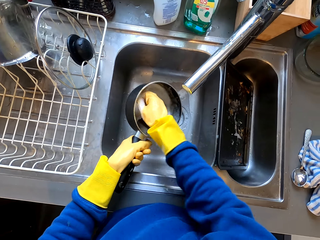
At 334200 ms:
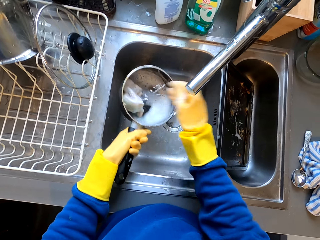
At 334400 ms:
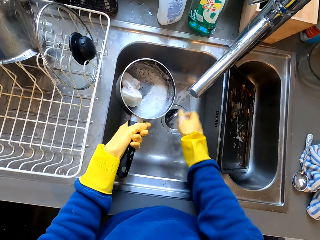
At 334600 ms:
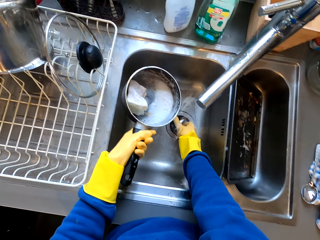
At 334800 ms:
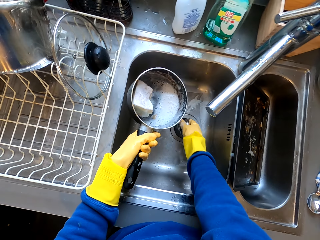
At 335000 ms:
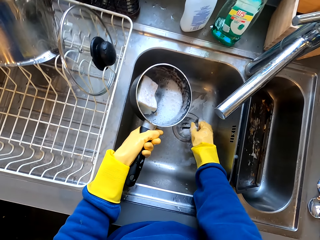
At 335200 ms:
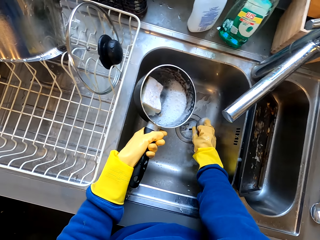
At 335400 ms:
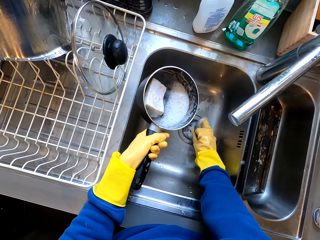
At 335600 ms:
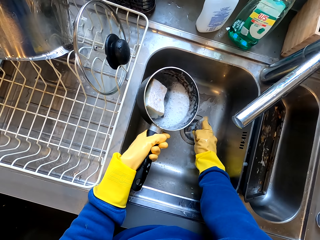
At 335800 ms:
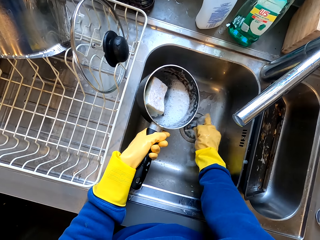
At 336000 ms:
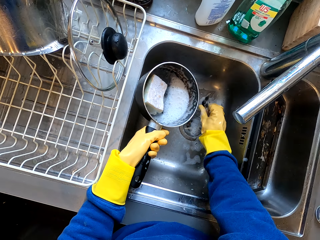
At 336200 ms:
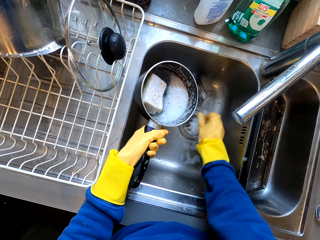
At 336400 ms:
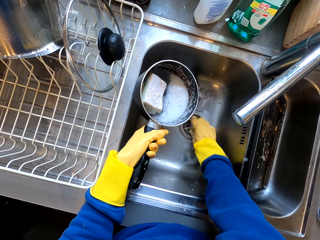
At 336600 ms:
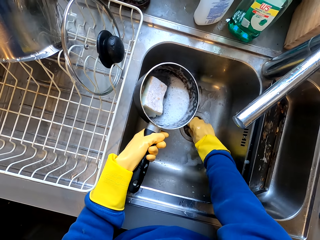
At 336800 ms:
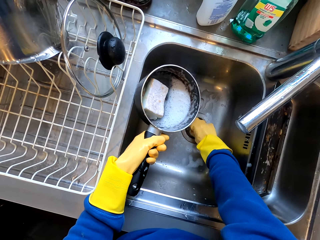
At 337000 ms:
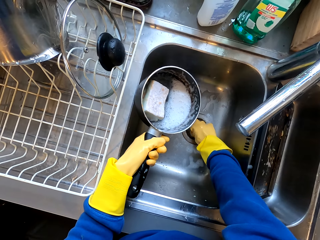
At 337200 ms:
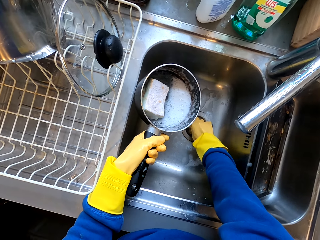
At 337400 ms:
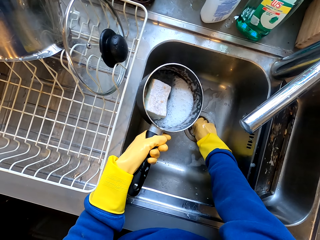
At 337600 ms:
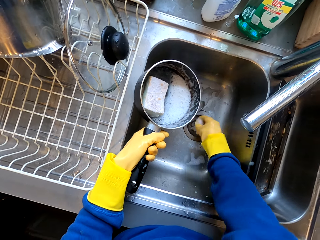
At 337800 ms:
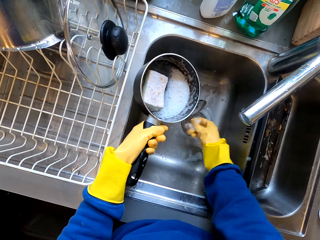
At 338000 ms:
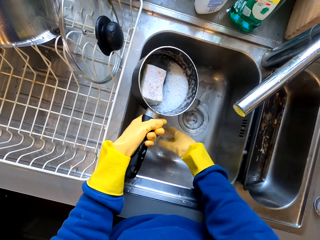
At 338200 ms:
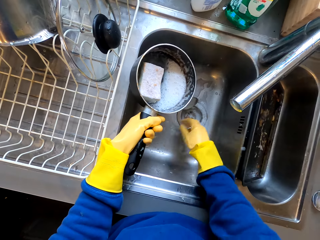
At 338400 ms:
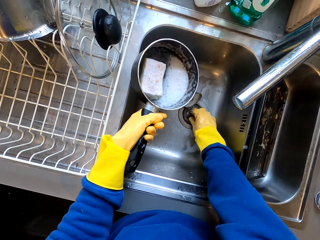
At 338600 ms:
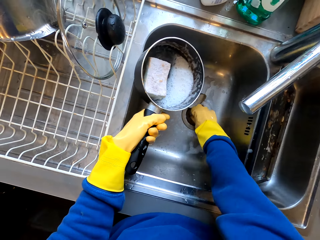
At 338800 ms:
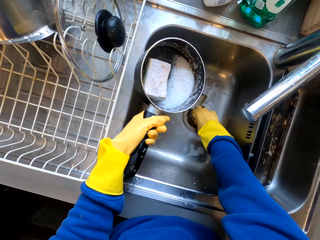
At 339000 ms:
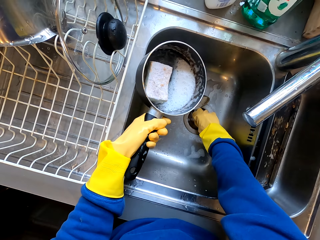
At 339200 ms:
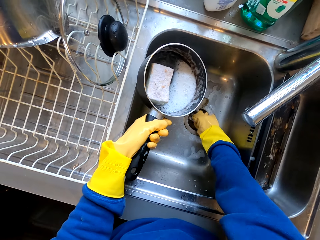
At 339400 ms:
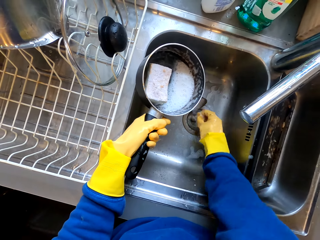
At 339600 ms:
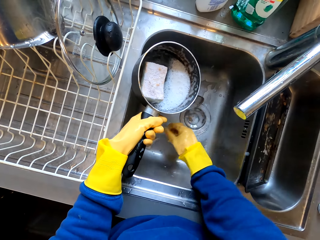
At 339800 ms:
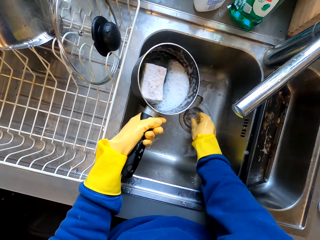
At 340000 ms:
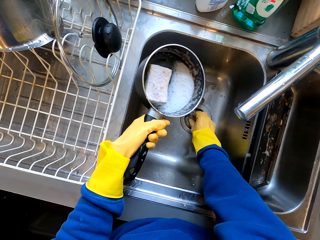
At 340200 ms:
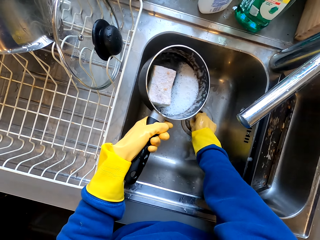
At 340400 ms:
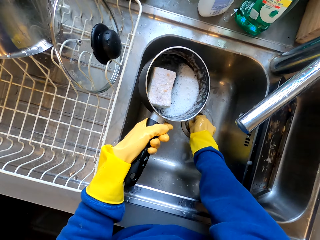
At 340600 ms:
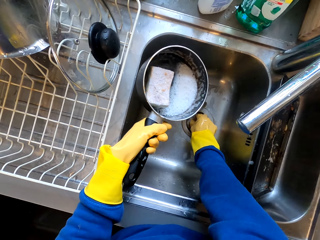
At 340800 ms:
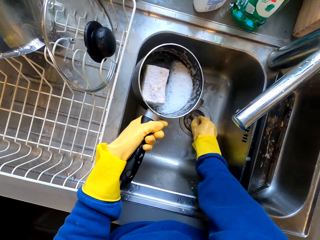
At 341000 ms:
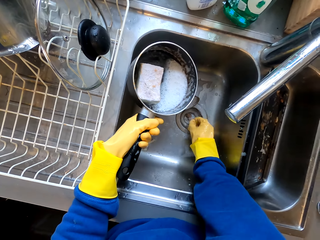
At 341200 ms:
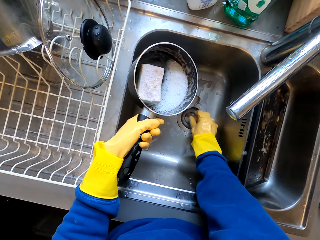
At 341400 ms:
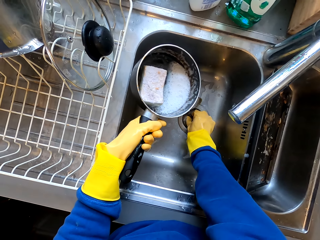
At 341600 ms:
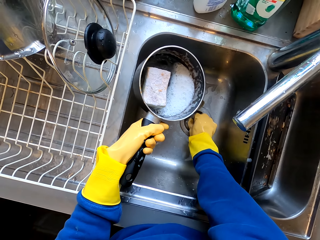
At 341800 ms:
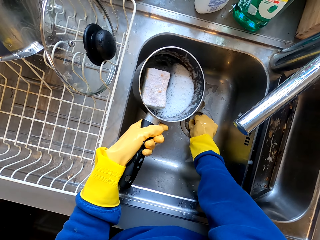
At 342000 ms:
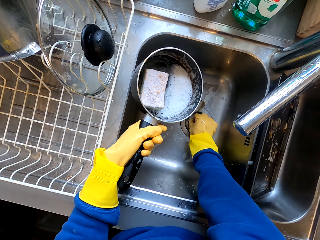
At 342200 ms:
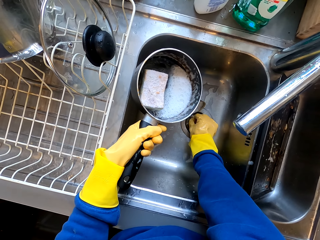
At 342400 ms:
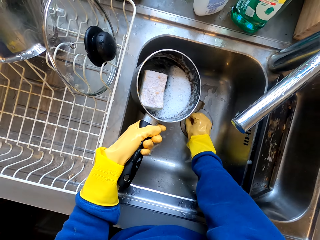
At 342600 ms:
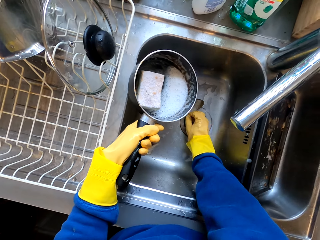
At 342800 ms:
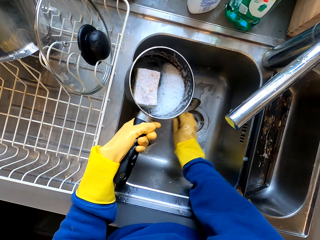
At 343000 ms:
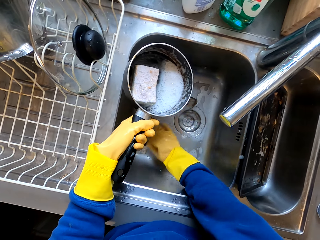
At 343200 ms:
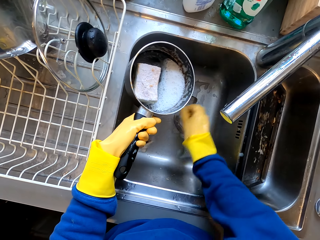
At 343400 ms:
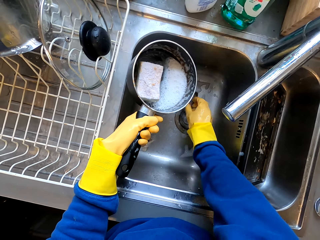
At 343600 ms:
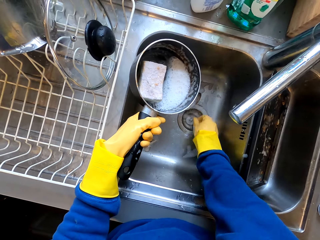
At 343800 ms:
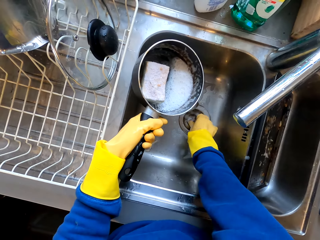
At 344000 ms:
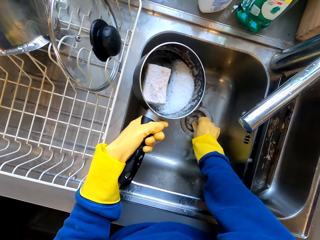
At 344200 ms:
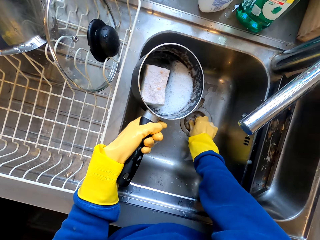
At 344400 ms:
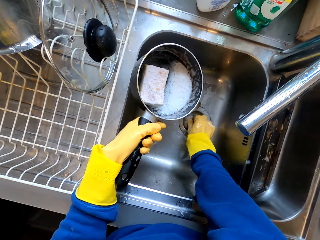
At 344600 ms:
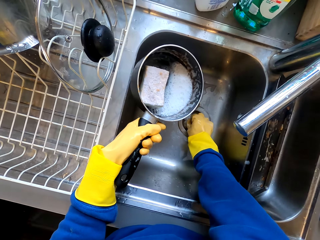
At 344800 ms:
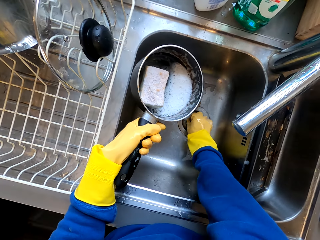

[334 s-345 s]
The camera wearer removes the drain hole cover. They throw the drain hole cover aside. They remove dirt from the sink drain hole with the right hand. They touch the sink filter with the right hand. They touch the sink filter with the right hand again.

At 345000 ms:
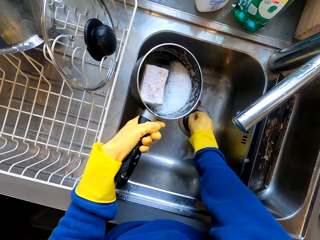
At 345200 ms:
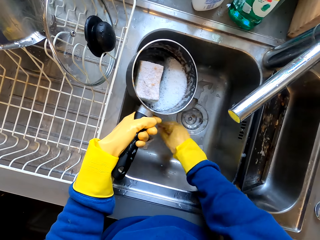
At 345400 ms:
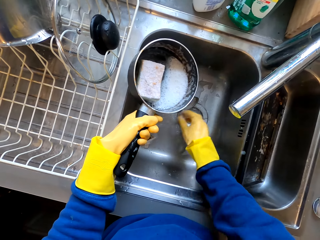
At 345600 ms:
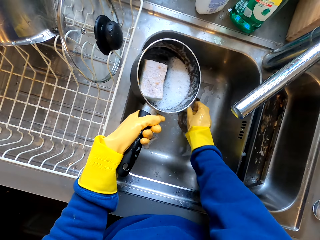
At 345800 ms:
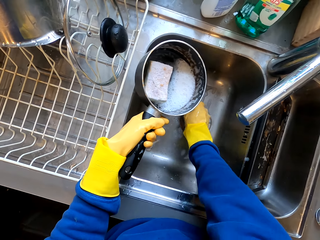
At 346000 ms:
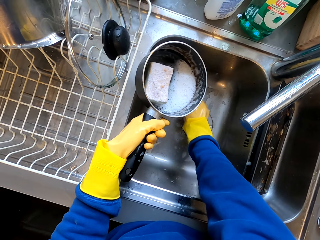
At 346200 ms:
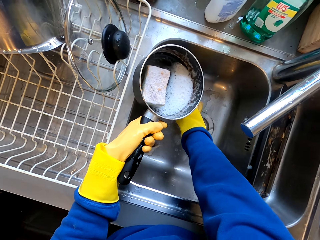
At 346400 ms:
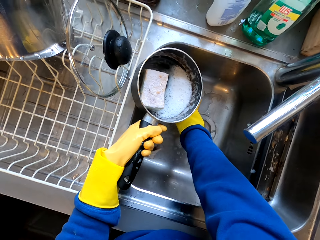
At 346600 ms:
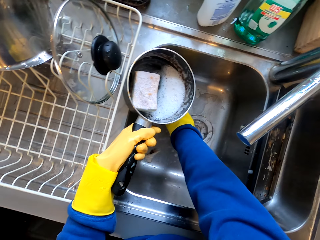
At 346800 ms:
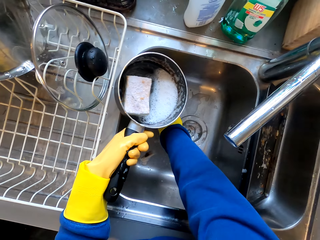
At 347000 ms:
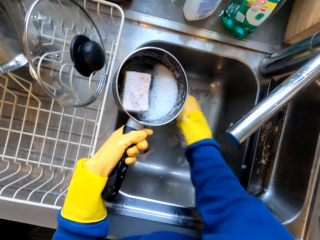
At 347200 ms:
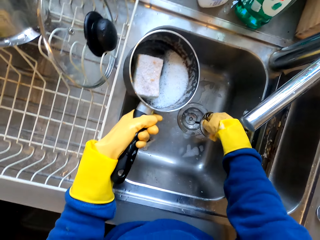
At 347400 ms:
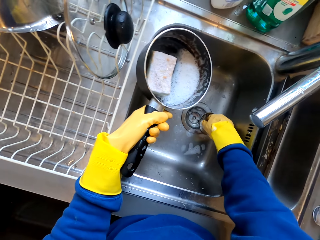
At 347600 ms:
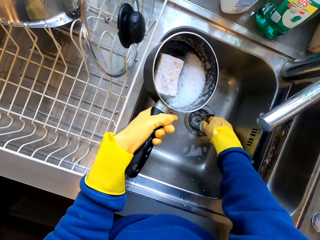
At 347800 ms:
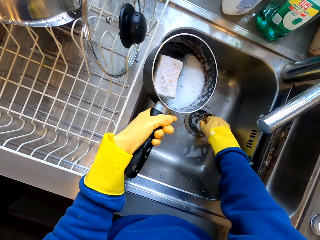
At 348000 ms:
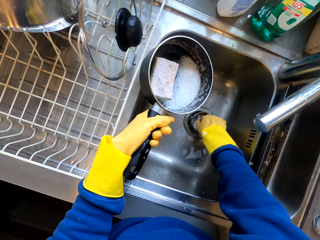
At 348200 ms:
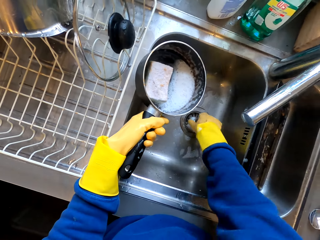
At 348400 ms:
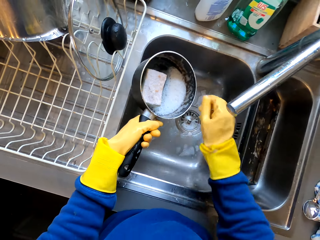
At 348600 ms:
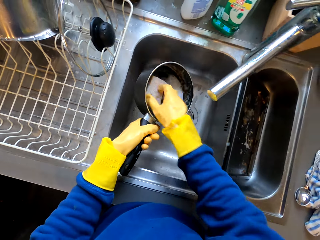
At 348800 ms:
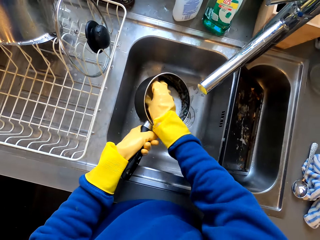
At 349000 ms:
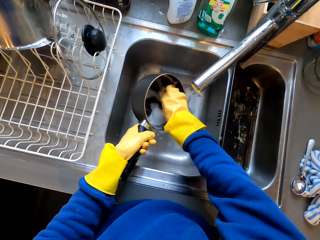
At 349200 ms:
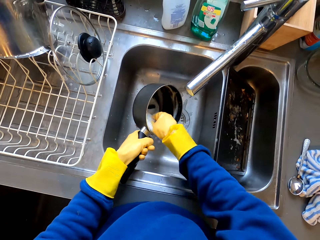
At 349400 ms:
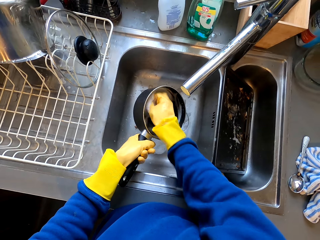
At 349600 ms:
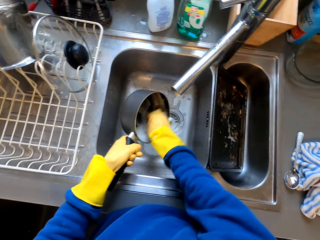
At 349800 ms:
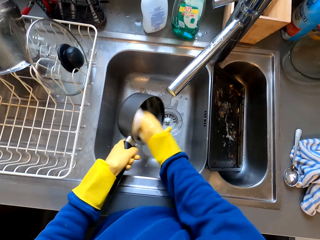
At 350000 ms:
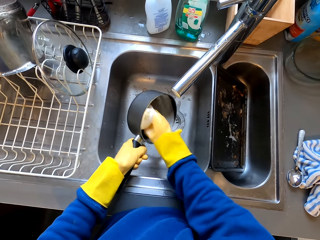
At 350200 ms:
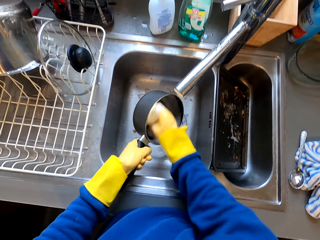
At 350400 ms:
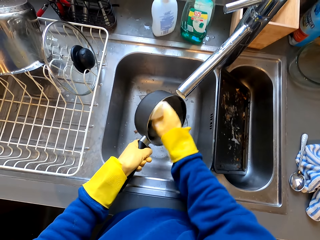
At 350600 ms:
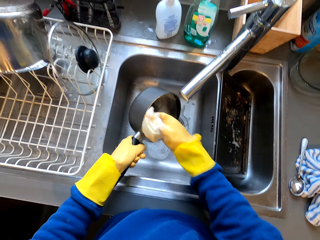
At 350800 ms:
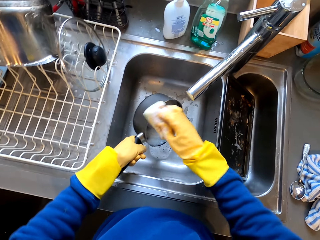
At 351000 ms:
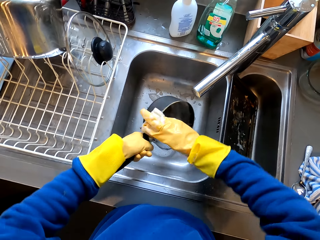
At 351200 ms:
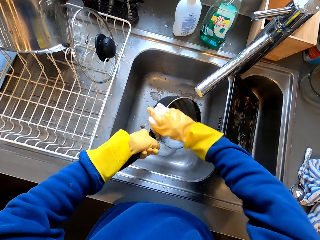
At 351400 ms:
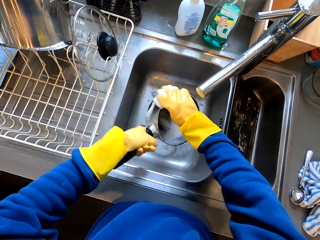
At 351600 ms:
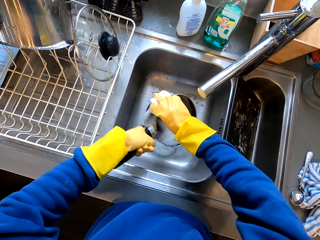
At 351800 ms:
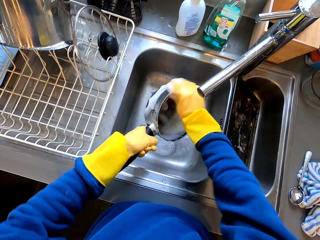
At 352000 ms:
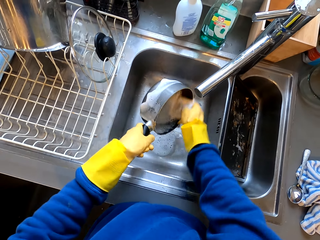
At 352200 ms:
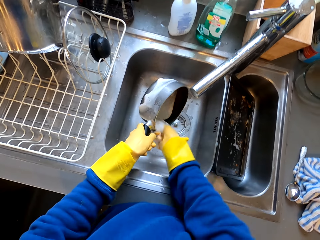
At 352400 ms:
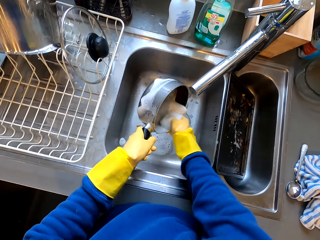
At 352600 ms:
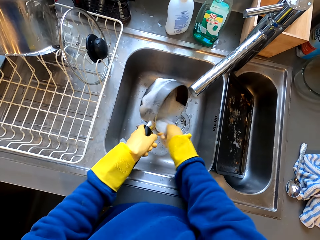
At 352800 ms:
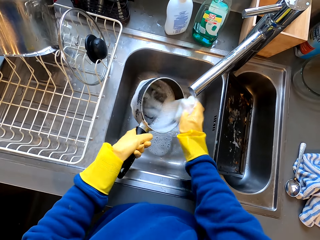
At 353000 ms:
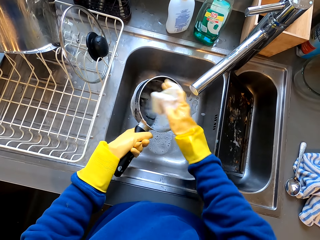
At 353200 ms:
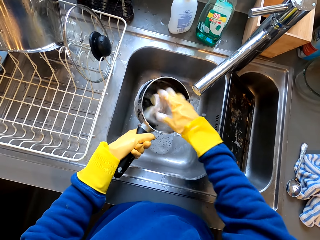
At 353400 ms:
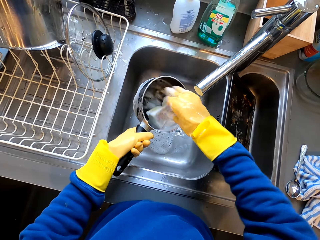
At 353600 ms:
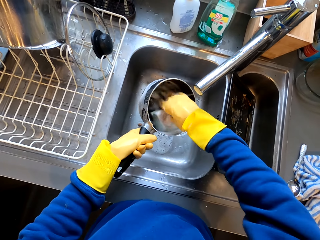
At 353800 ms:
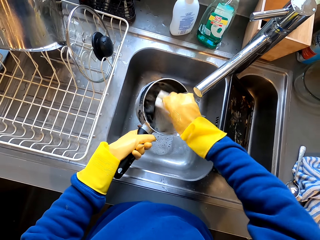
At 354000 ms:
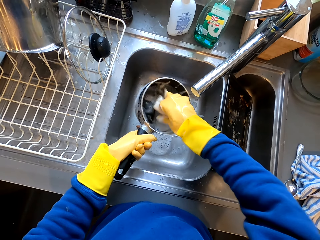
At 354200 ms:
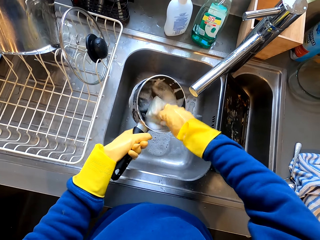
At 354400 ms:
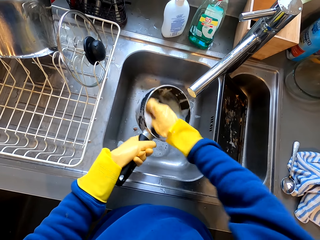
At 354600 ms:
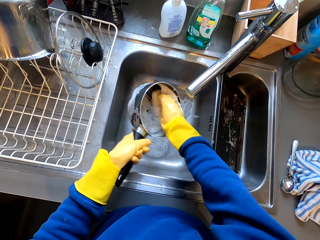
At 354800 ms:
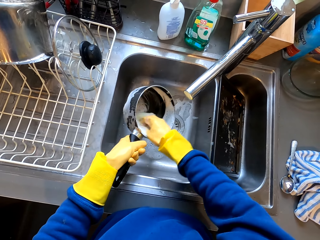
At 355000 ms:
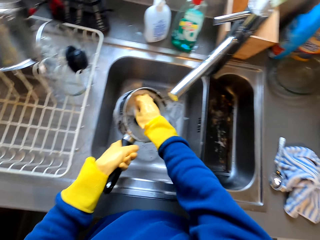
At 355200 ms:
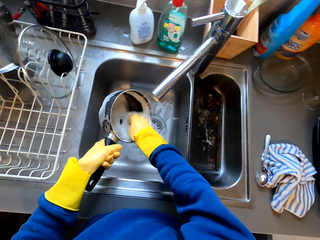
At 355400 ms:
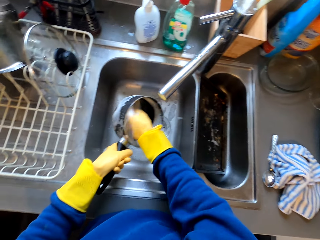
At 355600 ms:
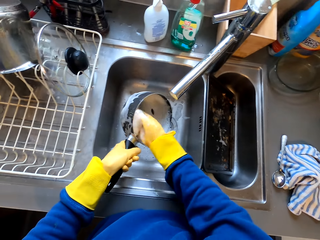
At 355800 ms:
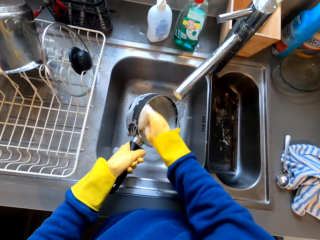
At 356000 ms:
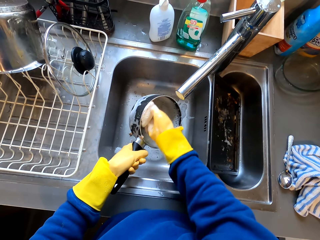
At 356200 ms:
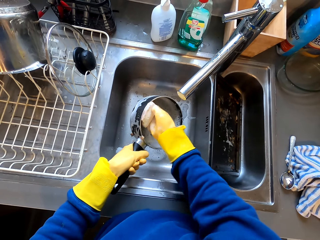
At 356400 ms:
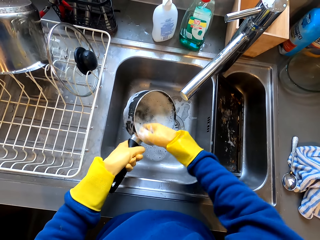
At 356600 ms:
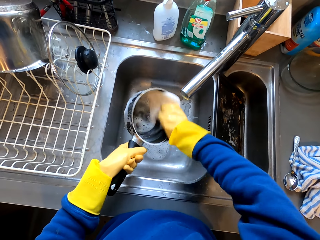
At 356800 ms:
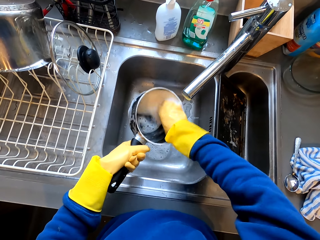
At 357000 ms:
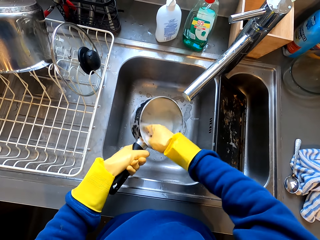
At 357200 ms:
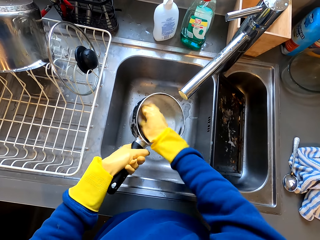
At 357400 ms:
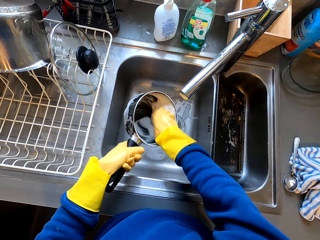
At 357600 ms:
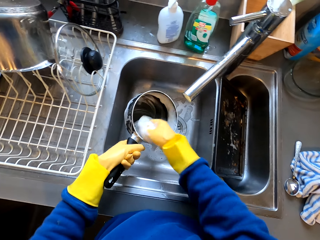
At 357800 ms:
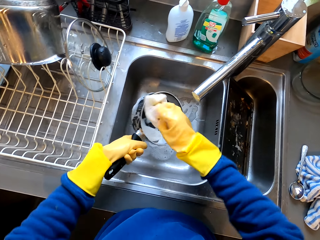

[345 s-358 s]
The camera wearer puts the drain hole cover back. They wash a pan with a sponge with both hands. They hold a tap with the right hand.
